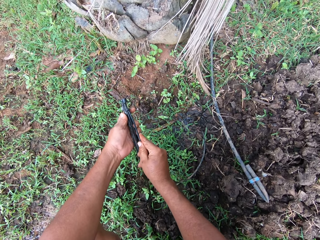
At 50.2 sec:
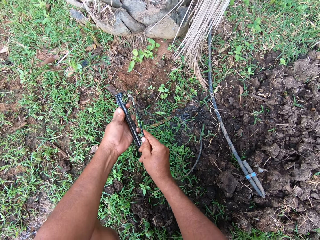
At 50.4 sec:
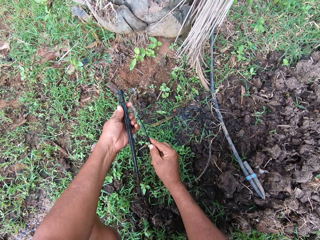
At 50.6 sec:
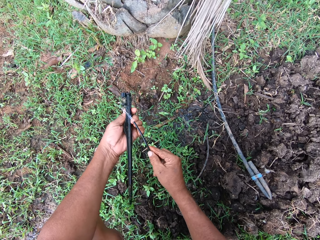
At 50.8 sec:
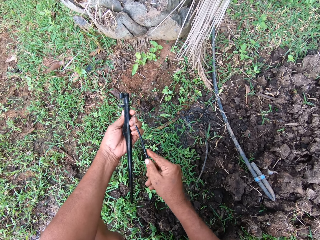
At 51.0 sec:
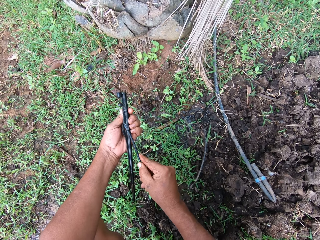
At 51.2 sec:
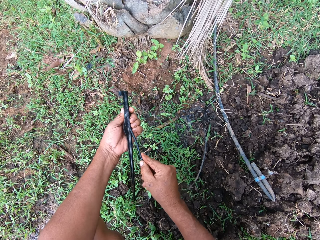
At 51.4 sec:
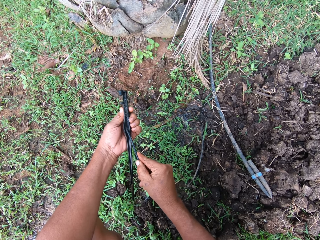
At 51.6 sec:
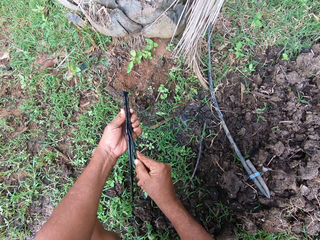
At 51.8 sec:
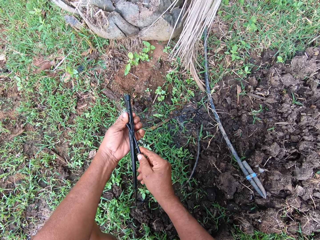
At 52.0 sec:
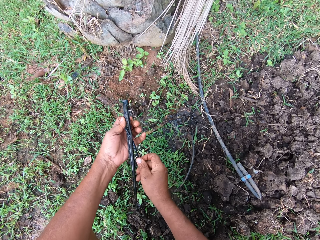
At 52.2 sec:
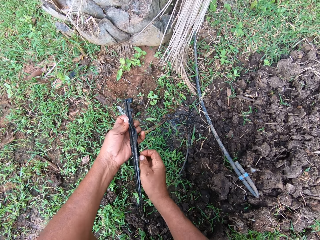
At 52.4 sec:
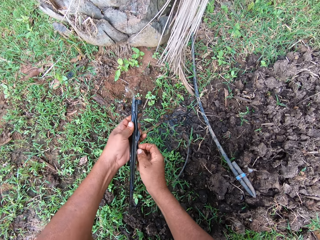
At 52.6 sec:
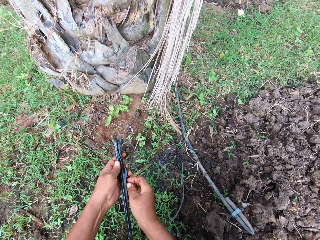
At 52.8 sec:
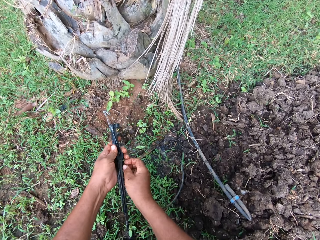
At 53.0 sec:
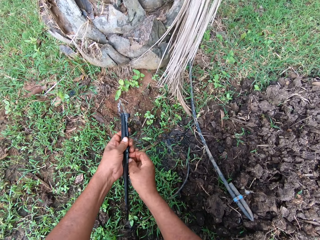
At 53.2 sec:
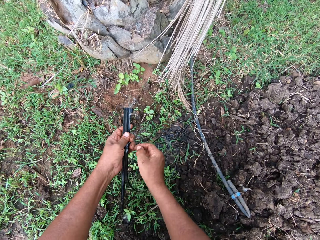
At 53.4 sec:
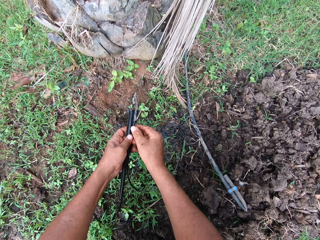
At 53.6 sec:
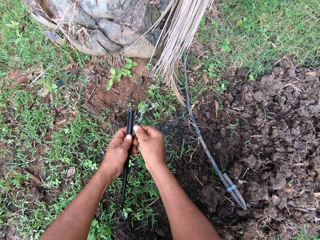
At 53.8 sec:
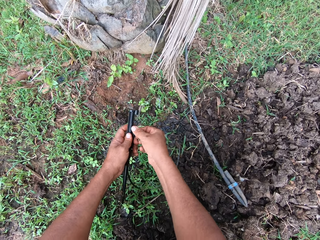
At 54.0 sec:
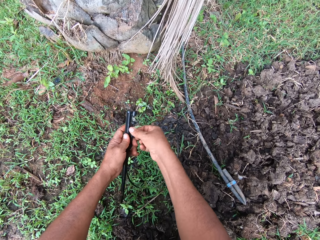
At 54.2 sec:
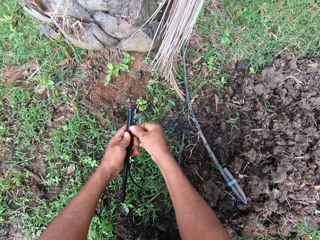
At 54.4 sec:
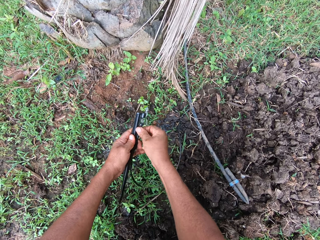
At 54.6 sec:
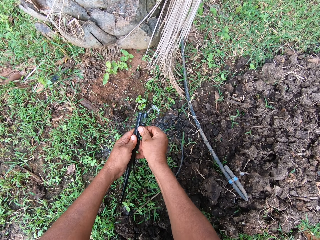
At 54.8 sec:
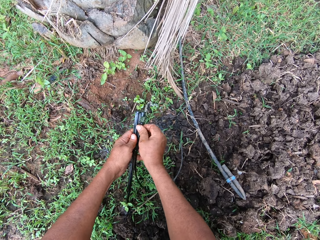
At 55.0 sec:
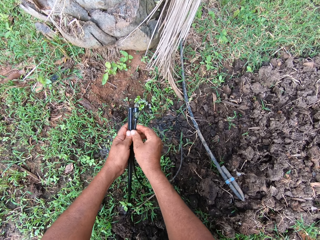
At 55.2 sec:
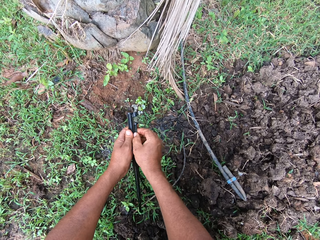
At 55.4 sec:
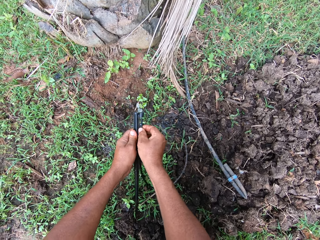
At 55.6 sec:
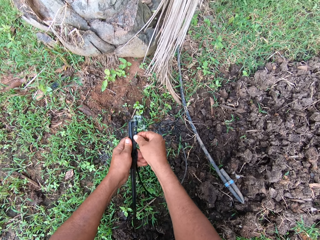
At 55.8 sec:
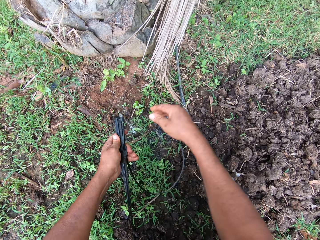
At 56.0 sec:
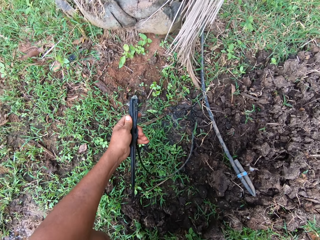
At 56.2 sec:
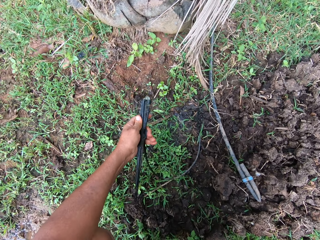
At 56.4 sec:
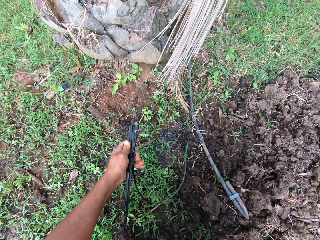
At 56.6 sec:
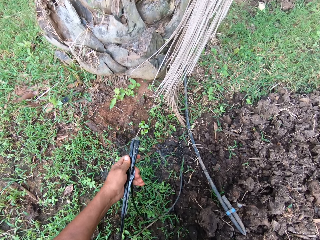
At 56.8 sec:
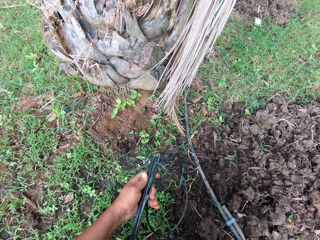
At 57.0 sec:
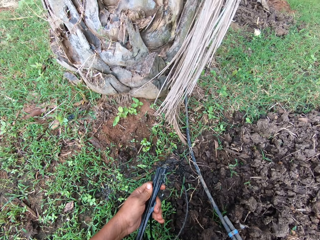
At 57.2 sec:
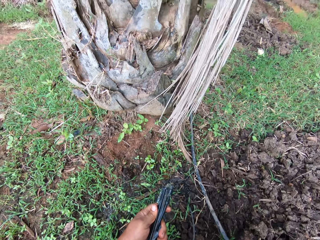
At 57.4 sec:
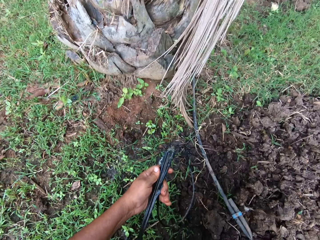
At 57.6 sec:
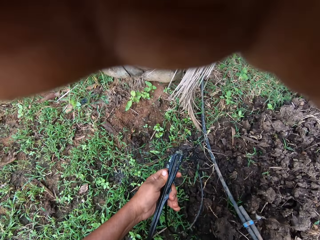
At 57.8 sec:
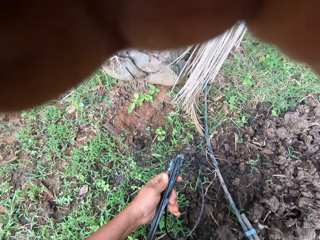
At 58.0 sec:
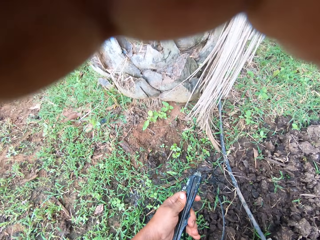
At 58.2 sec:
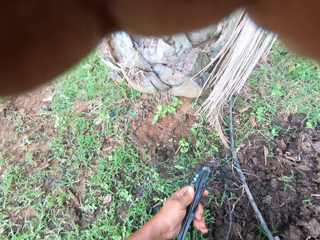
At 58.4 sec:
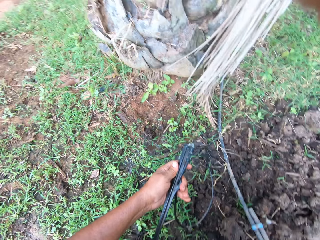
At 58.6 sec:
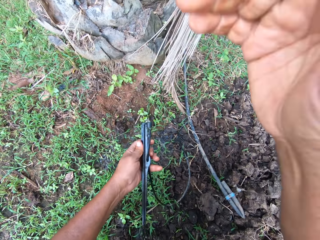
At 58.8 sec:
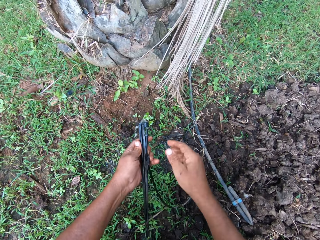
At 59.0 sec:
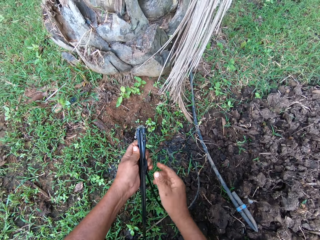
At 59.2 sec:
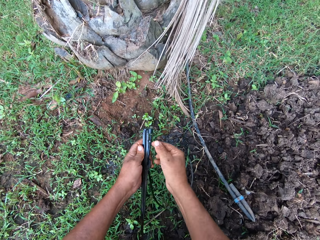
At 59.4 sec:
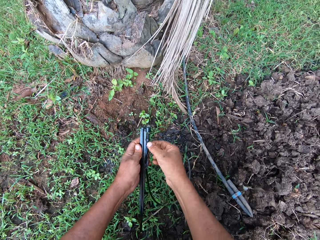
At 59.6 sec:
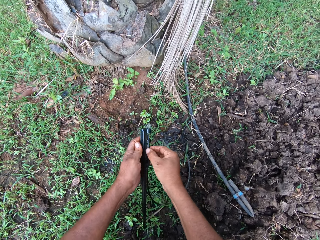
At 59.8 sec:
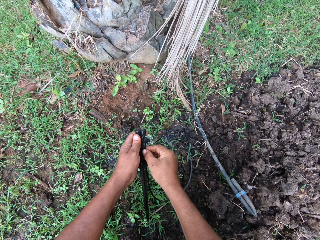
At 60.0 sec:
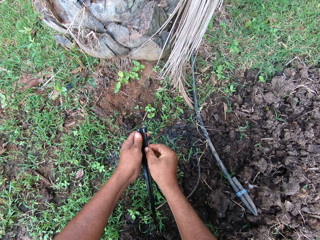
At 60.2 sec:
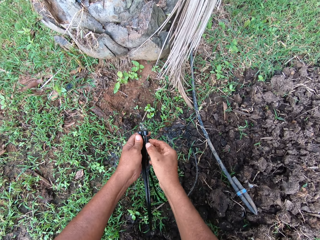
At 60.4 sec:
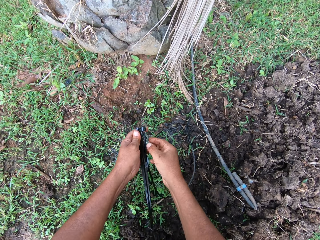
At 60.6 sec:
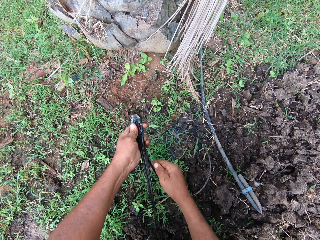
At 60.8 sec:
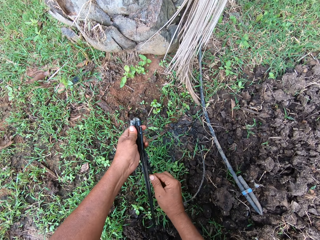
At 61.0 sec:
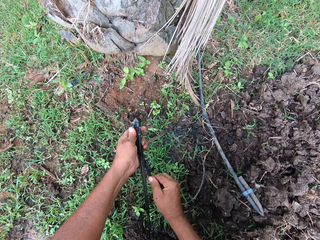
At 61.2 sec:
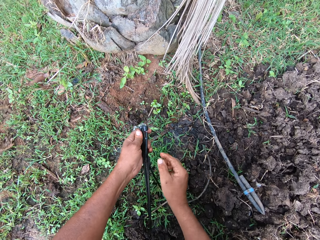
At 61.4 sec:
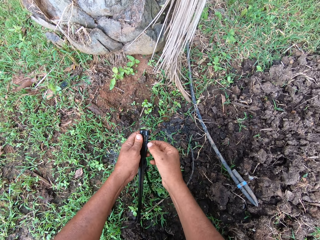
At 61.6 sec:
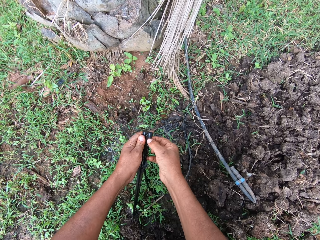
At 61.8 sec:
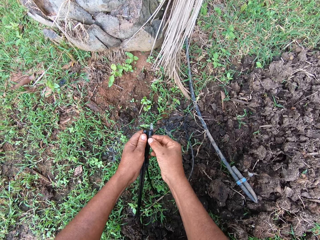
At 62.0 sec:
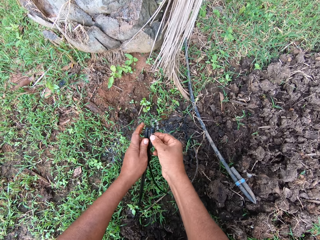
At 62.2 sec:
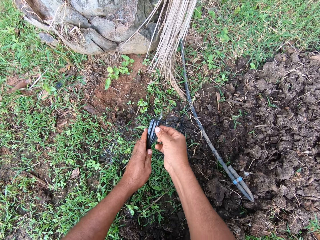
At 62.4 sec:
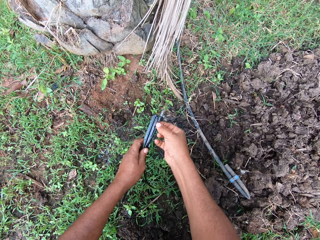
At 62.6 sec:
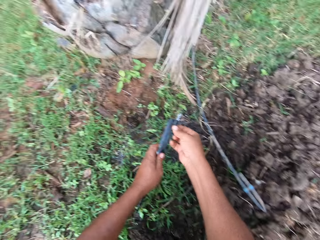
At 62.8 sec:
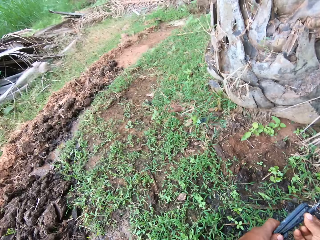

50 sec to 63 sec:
The camera wearer fixes the water hose in the black plastic with his right hand. He lifts his right hand towards the camera. He adjusts the camera with his right hand. He fixes the water hose in the black plastic with his right hand.

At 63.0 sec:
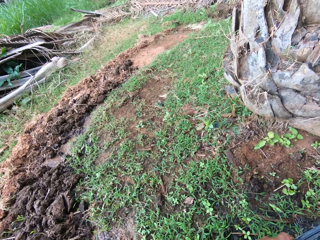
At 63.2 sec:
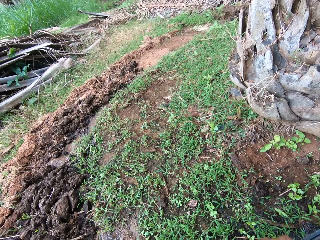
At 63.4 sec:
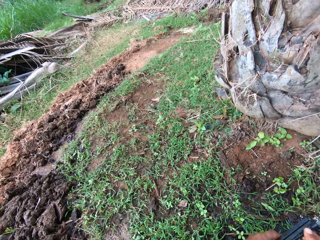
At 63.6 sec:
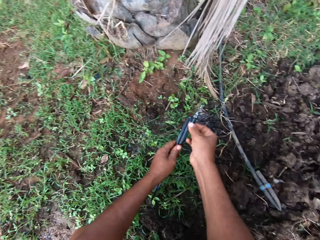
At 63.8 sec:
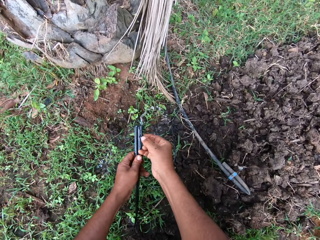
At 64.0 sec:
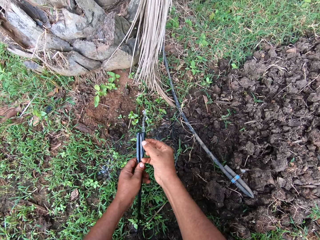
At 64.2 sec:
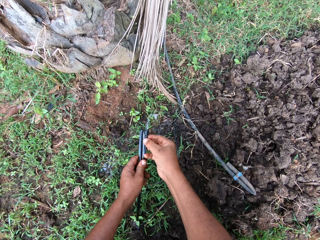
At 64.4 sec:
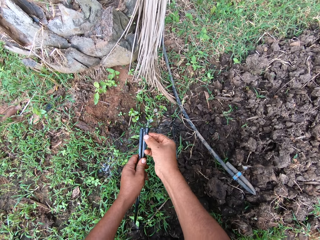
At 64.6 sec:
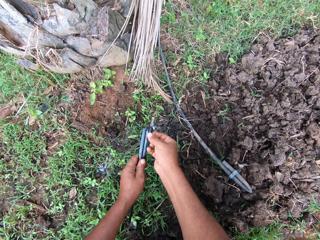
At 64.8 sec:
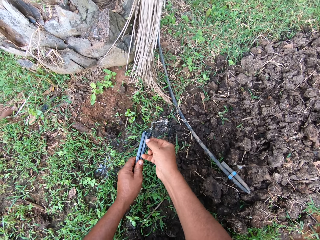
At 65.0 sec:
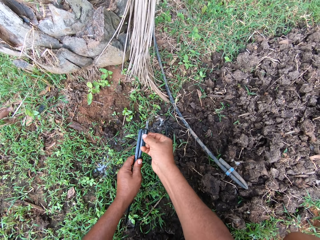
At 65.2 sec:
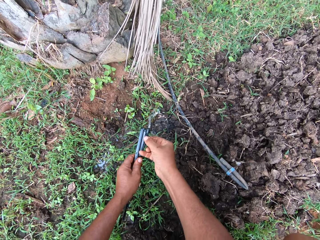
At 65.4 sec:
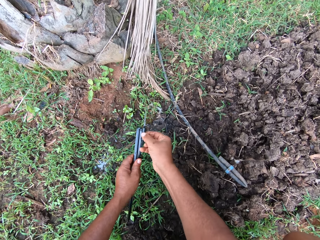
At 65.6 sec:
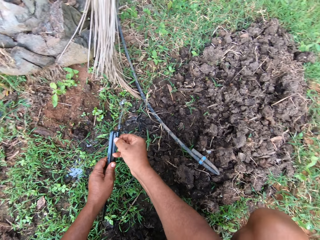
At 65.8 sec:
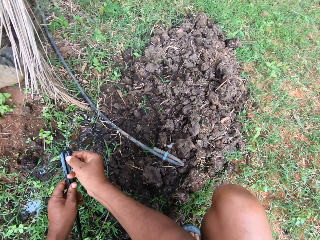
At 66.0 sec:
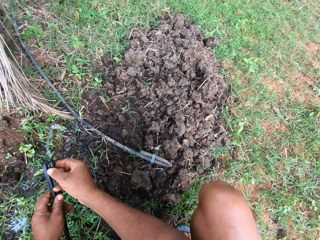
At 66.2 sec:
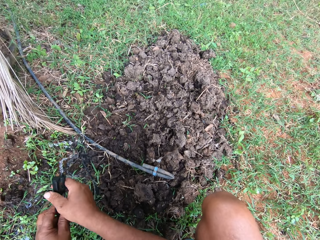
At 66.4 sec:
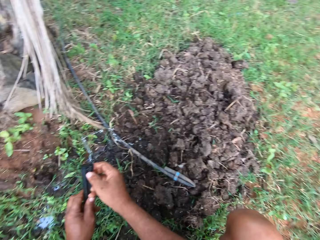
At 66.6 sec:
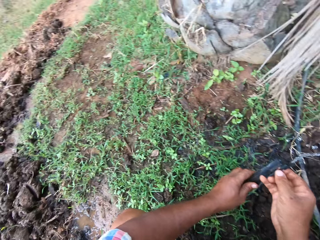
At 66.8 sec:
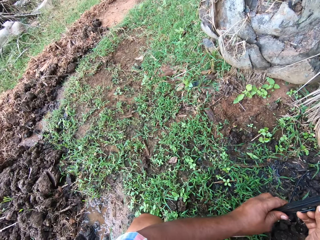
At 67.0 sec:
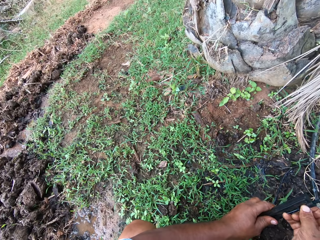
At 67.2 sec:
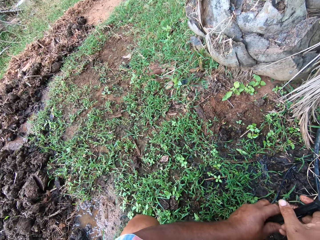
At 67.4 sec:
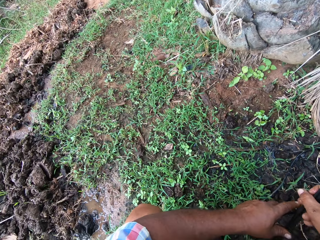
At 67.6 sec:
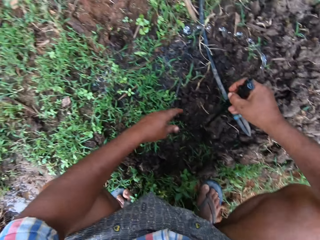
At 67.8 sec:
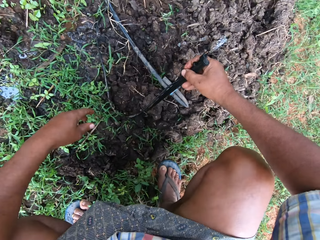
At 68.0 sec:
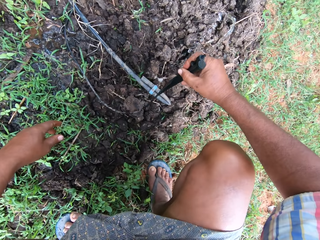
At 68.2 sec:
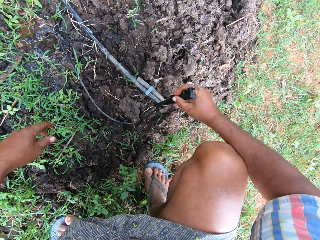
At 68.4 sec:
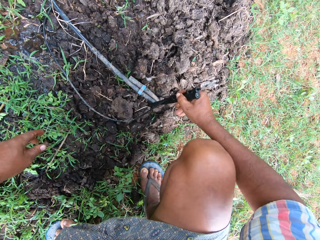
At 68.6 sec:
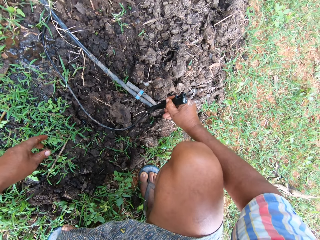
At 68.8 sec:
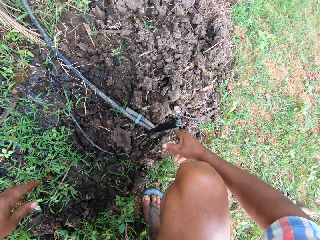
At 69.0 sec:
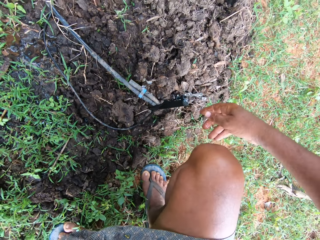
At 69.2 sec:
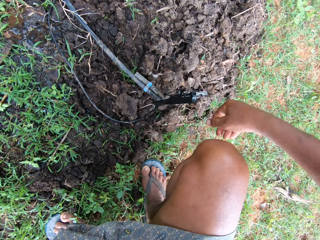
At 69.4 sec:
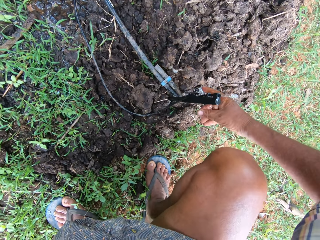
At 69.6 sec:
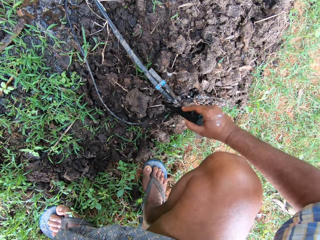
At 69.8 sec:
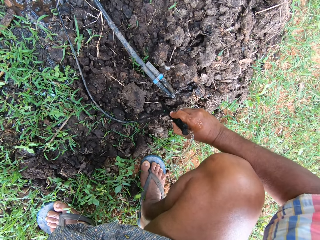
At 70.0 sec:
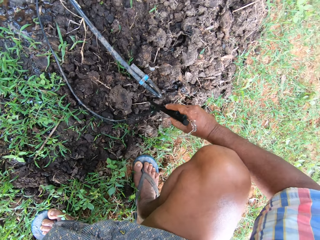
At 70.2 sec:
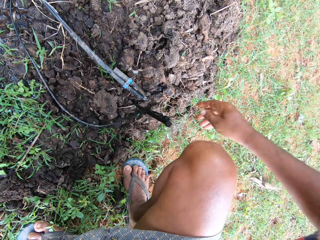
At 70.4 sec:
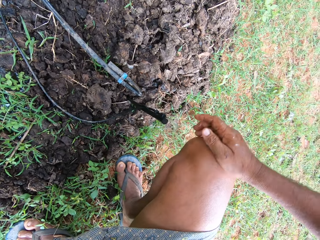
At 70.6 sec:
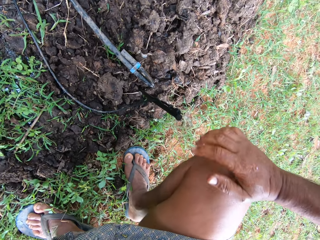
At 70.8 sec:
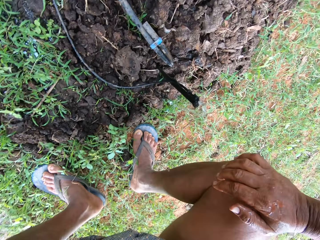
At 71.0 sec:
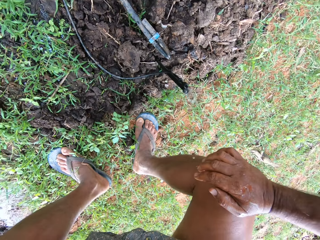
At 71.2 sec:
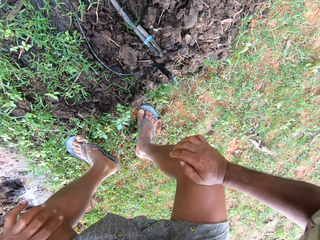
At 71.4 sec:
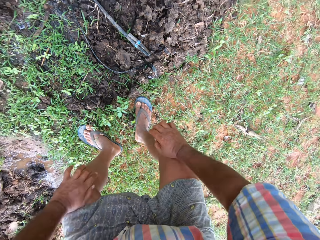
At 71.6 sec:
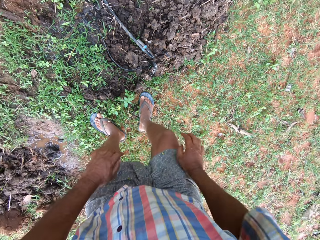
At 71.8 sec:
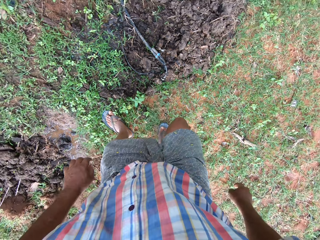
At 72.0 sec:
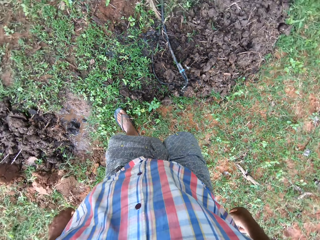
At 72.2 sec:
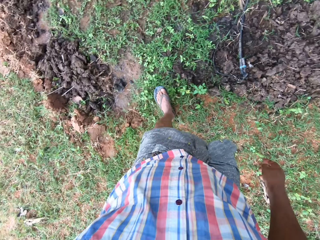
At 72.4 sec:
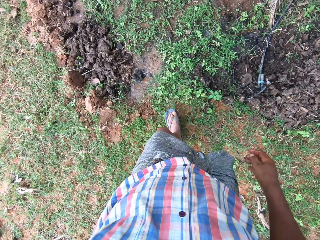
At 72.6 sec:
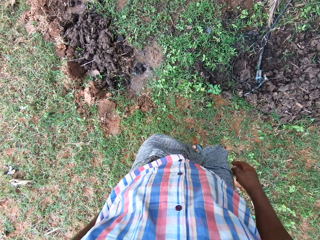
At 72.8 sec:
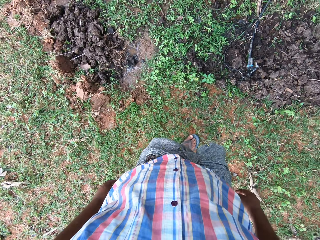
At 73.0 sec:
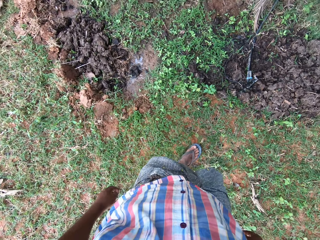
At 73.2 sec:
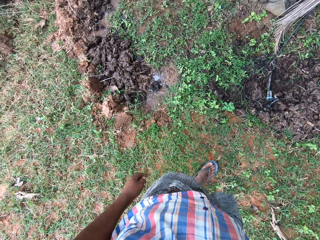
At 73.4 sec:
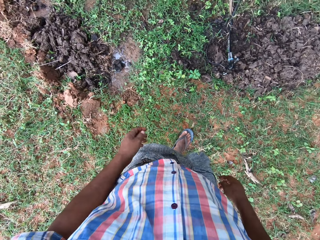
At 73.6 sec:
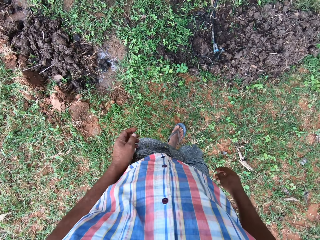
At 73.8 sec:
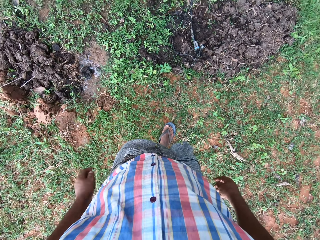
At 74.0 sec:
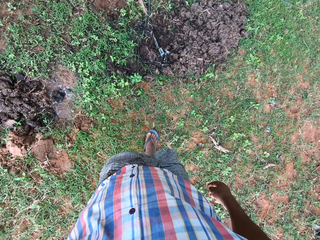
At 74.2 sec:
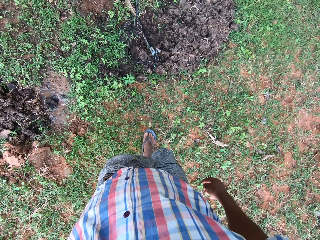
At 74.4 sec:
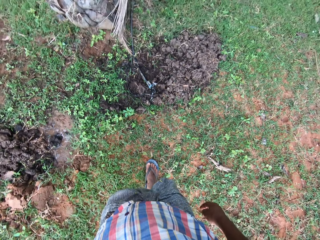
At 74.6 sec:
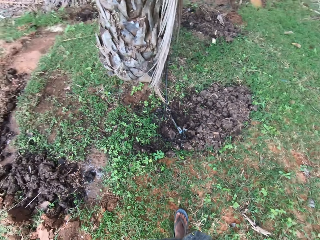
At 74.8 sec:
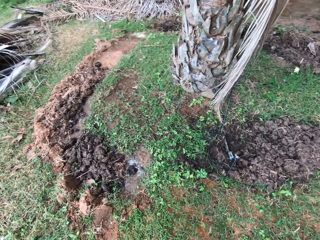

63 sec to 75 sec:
The camera wearer looks around the field. He passes the black plastic to his right hand. He sticks the black plastic in the ground with his right hand. He adjusts the black plastic with his right hand. He puts his right hand on his right knee. He looks around the field.
